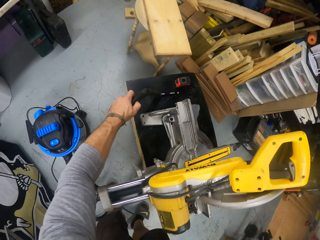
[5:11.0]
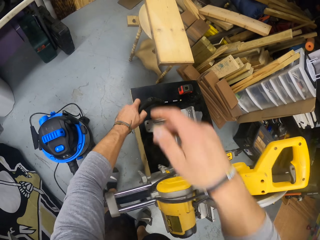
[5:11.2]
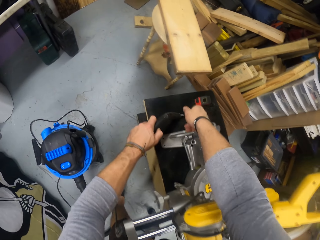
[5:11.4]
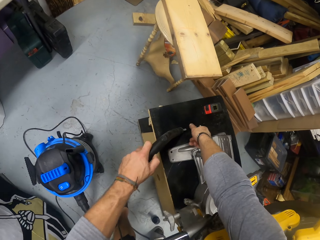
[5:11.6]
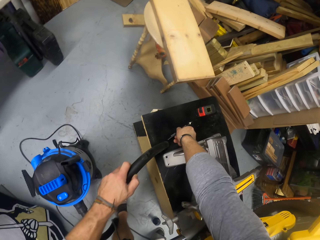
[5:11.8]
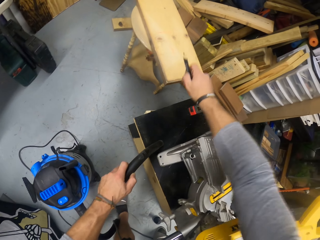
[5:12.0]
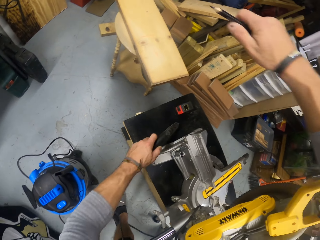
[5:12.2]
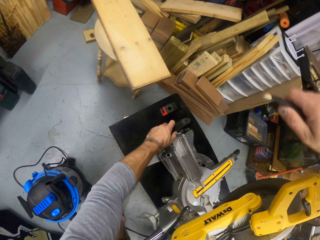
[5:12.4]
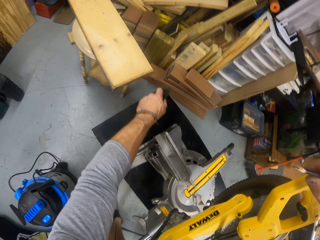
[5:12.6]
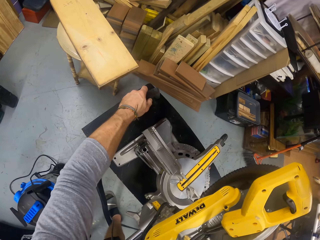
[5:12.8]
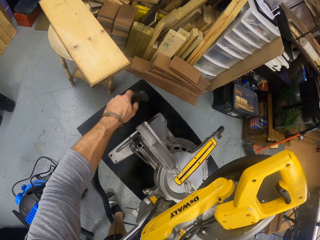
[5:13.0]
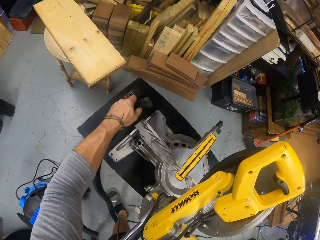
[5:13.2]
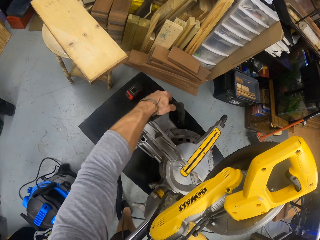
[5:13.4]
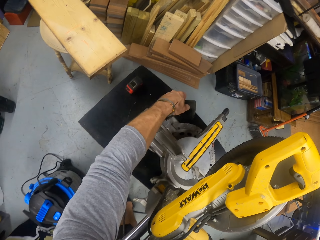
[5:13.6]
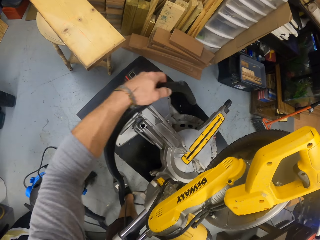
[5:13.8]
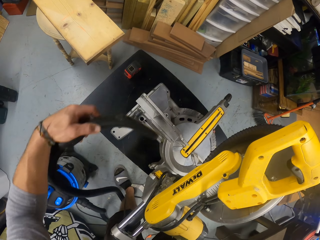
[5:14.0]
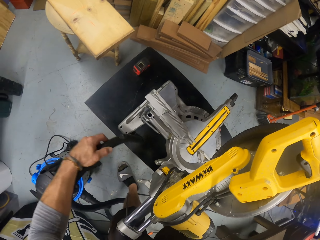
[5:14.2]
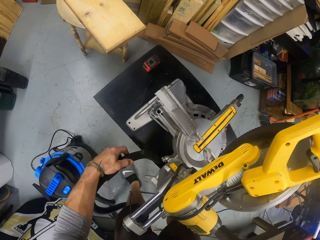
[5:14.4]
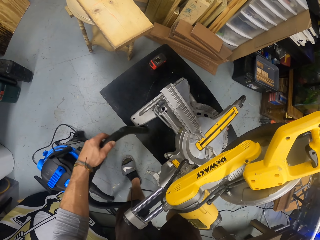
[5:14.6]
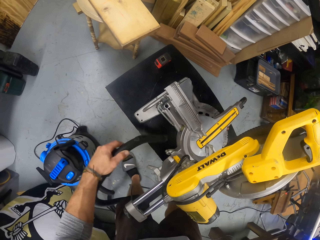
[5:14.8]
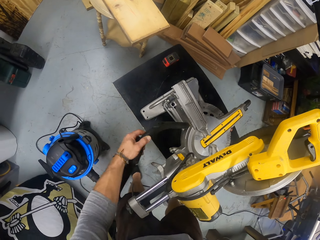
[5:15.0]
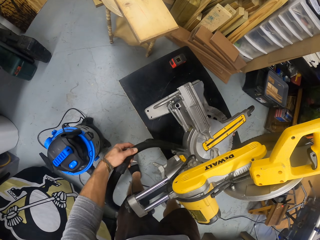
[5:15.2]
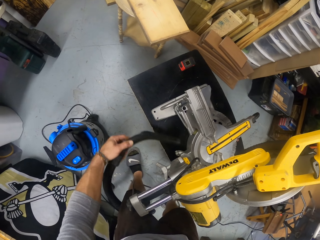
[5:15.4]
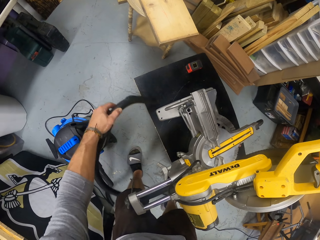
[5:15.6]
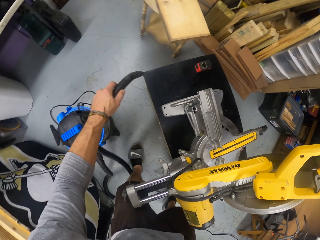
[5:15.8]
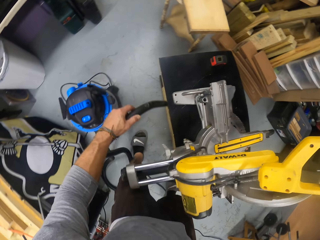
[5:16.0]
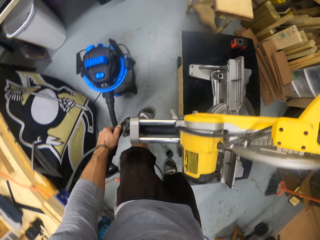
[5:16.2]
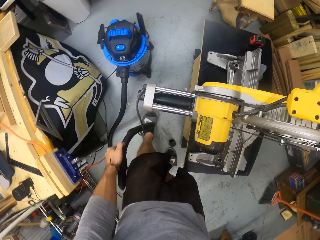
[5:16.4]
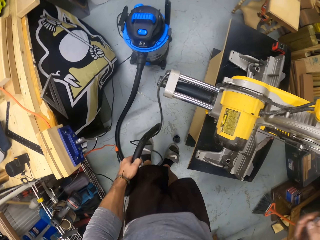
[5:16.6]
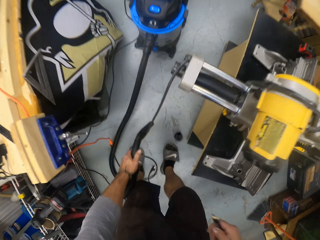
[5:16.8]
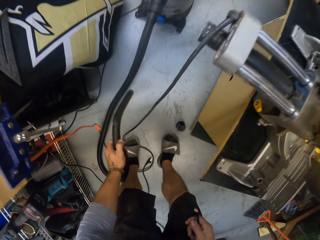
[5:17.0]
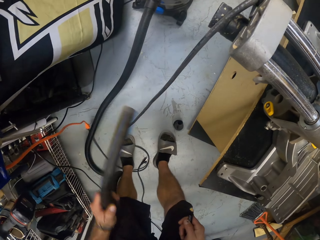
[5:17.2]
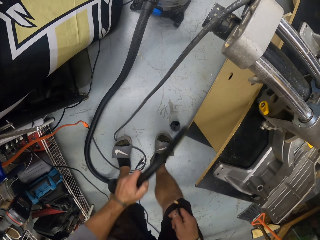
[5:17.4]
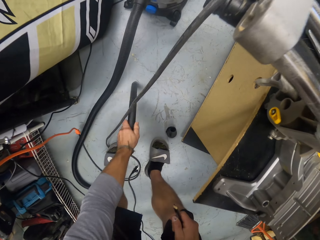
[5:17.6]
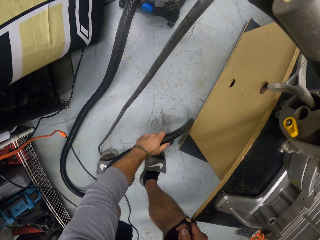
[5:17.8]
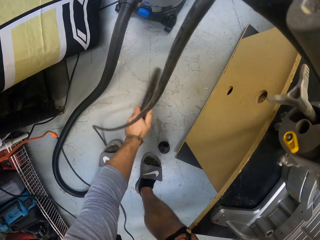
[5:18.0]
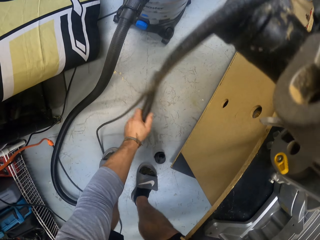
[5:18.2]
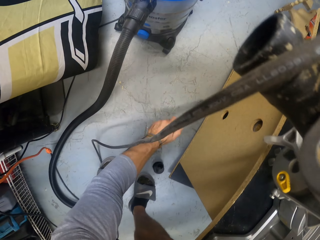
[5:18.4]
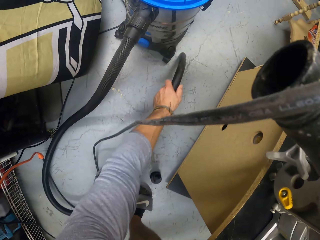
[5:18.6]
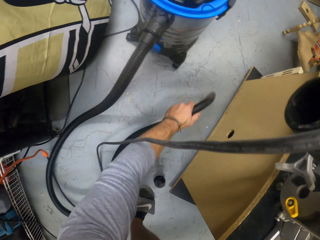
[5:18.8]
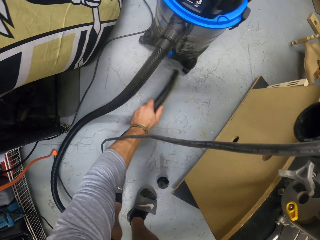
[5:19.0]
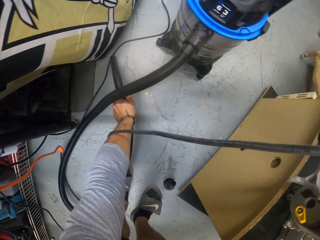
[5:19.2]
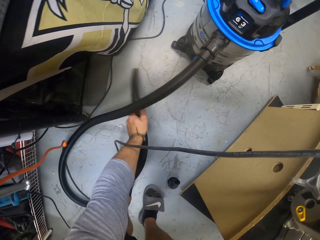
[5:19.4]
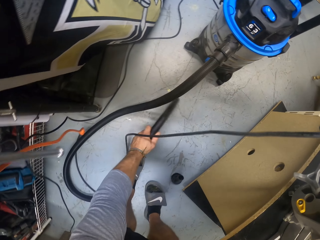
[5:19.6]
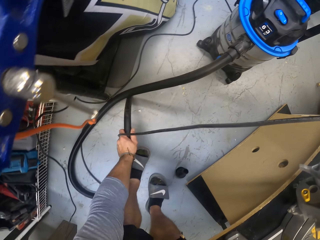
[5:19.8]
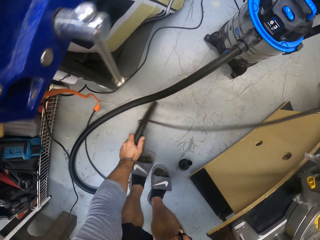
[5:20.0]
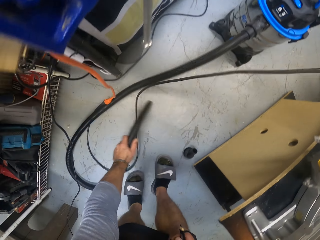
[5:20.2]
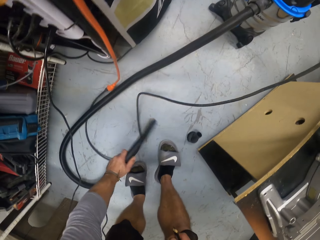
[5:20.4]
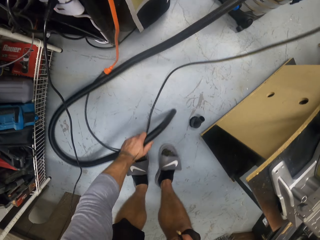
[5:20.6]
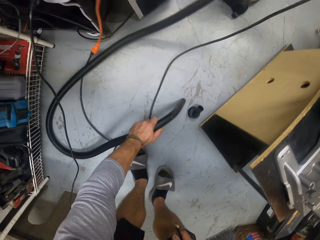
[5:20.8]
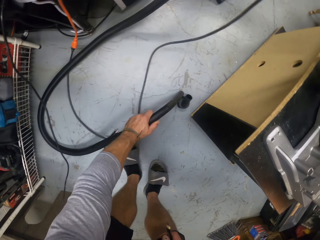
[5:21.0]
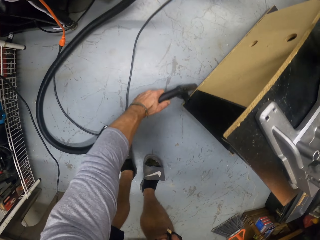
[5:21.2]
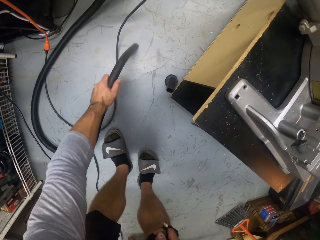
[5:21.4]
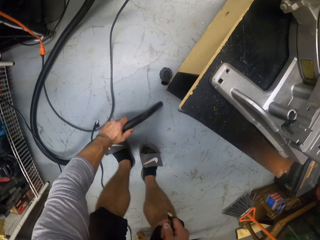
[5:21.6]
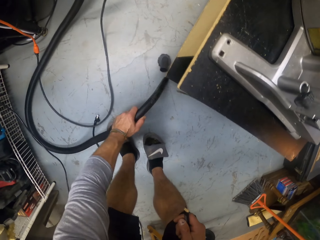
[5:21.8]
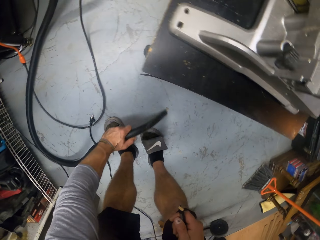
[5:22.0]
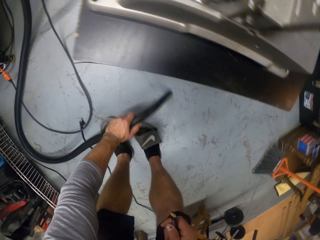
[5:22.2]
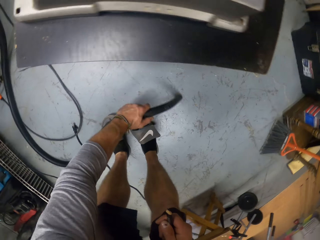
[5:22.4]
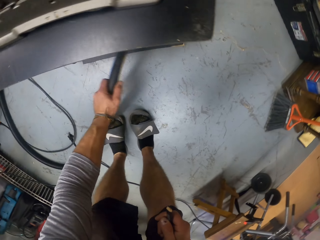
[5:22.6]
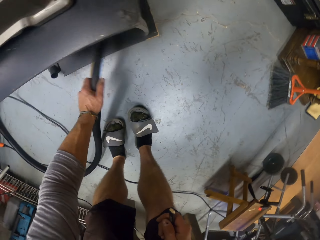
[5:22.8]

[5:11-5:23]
The camera wearer picks the pencil from the compound slide miter saw table with his right hand. He cleans the table with a vacuum cleaner. He vacuums the floor with the hose of the vacuum cleaner in his left hand.

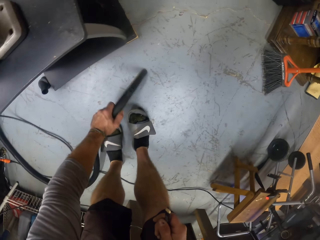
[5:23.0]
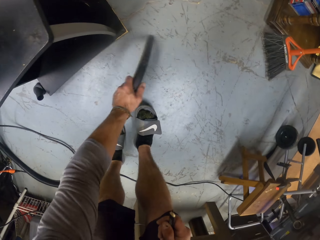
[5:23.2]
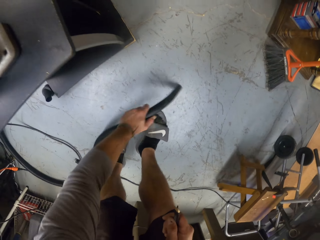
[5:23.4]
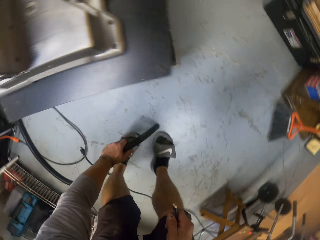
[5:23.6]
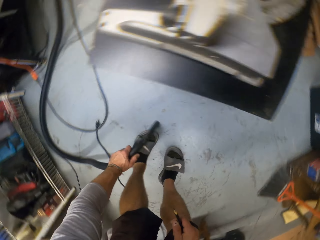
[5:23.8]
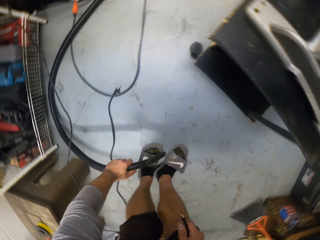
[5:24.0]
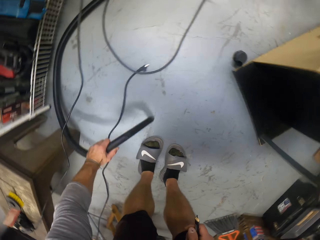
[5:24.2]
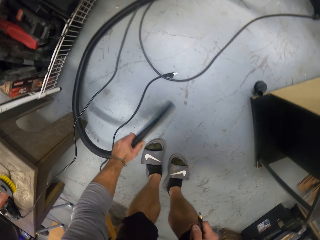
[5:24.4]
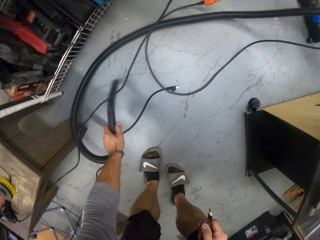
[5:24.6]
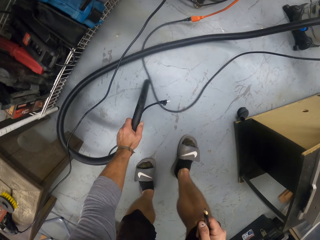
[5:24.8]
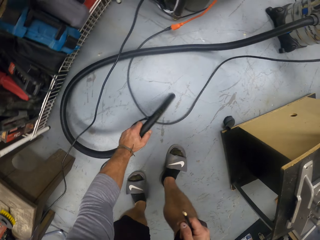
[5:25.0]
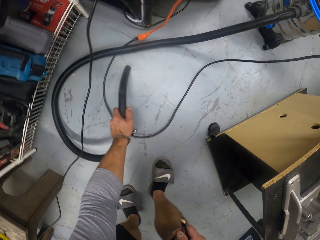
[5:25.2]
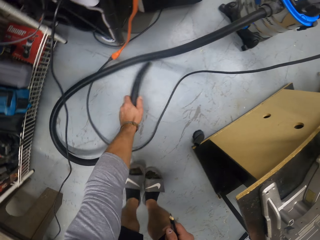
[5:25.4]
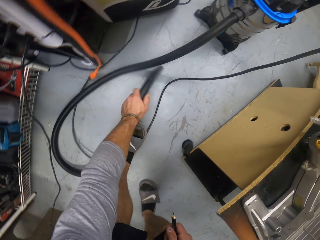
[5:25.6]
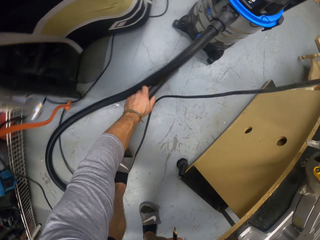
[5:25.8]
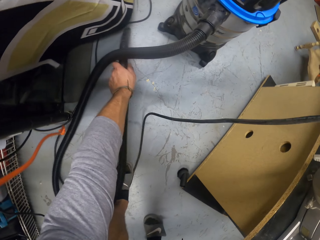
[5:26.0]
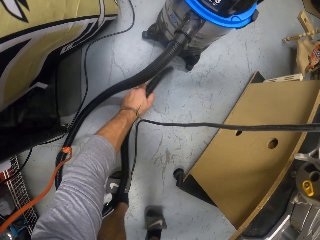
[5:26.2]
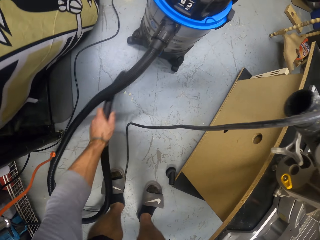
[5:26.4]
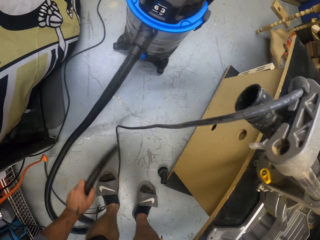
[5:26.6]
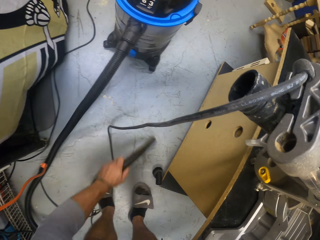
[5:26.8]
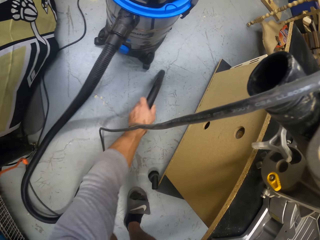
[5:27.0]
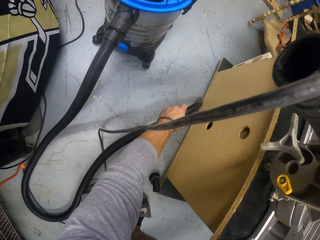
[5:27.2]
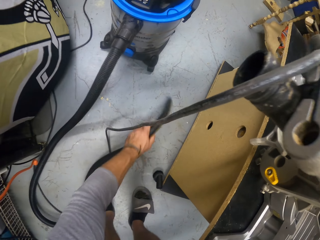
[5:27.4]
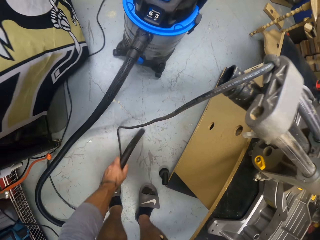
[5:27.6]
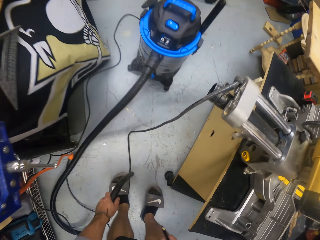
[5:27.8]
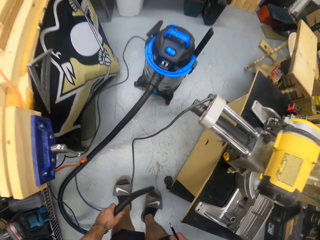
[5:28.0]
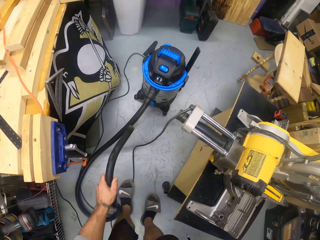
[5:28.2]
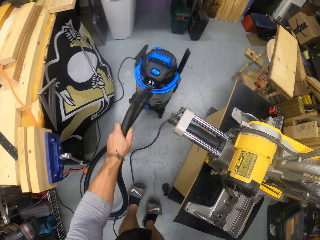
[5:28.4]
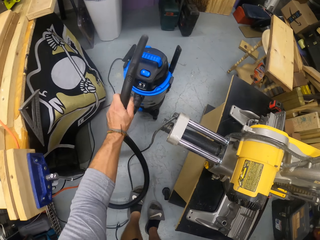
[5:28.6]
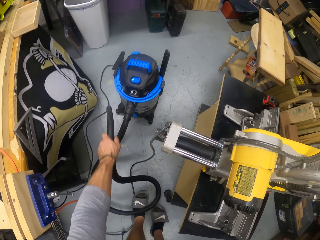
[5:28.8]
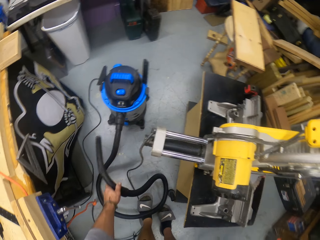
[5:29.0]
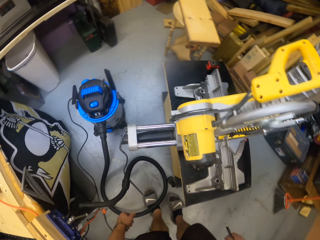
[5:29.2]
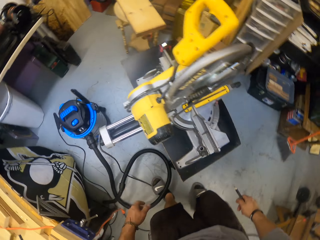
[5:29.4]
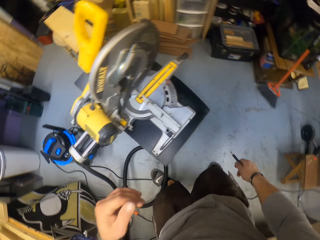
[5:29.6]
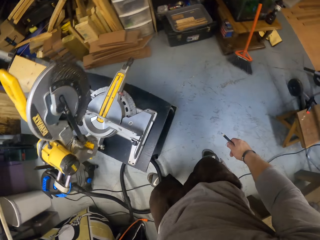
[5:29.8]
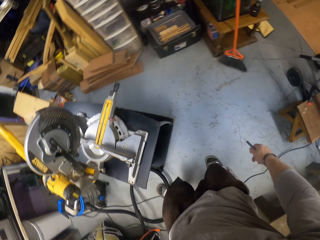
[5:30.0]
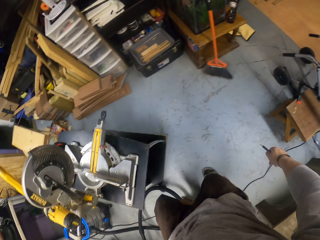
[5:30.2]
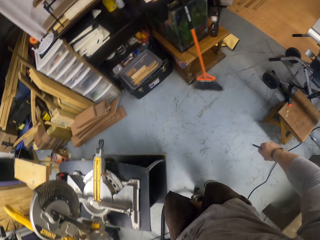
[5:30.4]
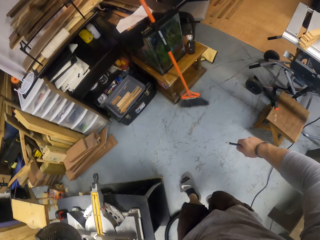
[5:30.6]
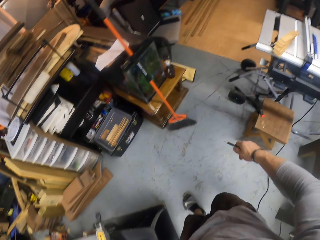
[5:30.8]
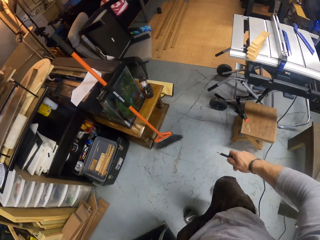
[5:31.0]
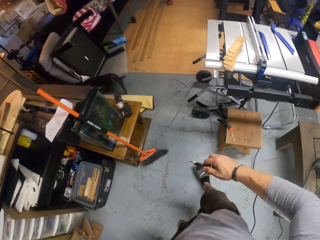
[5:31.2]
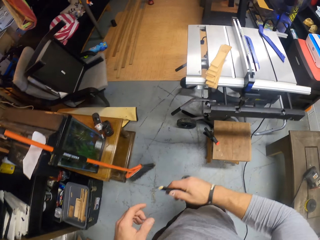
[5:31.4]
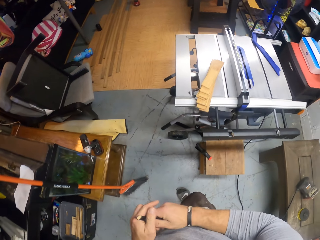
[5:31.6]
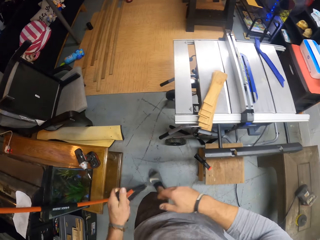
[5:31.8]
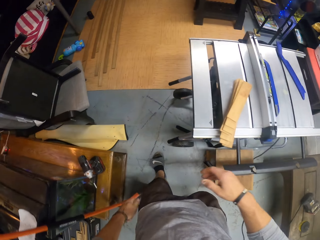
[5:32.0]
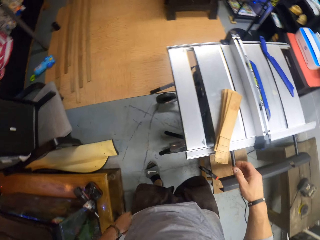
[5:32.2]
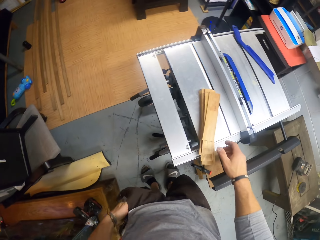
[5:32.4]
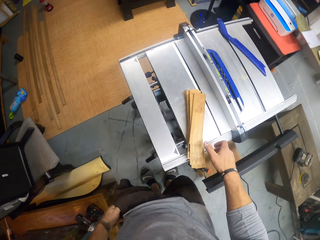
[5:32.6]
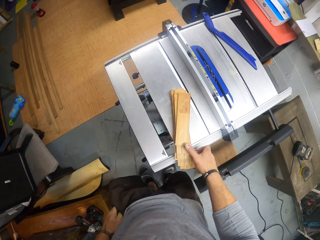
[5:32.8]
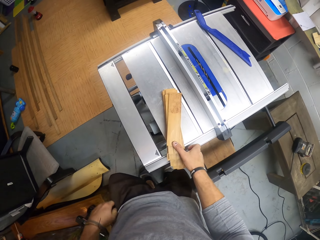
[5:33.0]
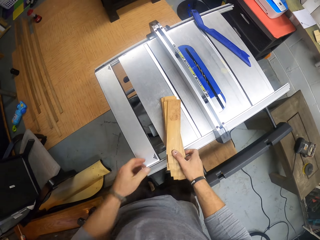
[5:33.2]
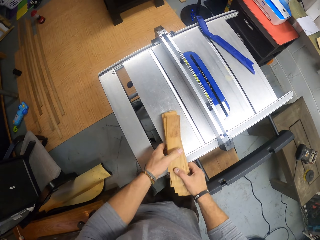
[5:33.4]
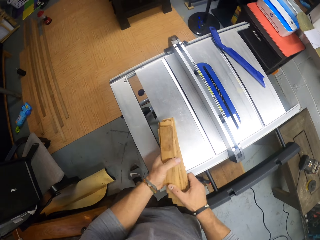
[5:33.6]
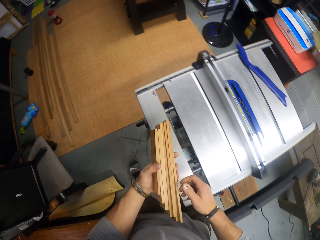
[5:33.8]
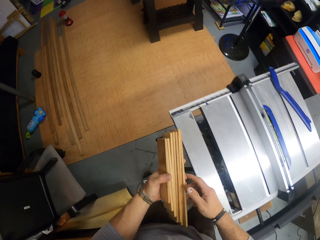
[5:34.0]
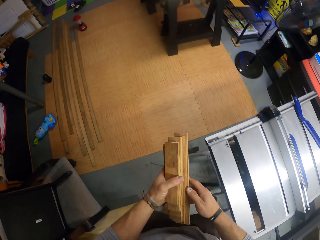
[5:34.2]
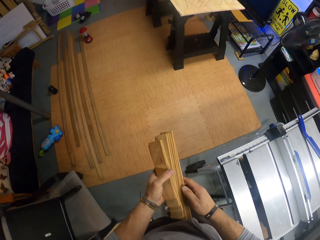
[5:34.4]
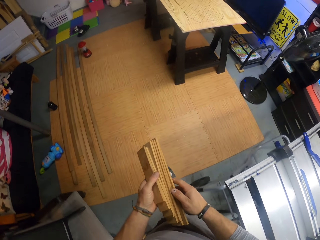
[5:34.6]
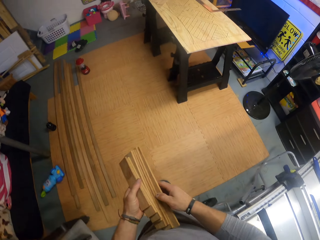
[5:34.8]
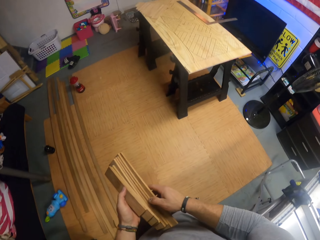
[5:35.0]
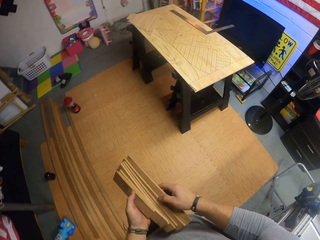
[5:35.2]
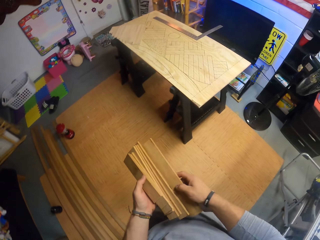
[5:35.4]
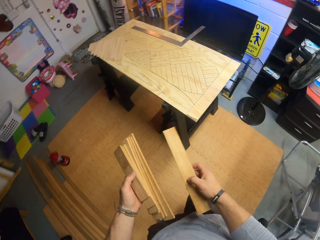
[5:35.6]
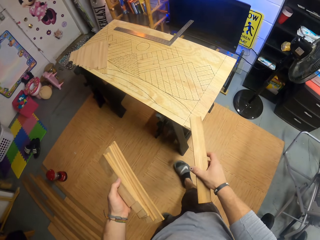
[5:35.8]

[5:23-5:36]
The camera wearer drops the vacuum cleaner hose in his left hand onto the floor. He touches his face with his left hand. He pauses. He passes the pencil to his left hand. He puts the pencil into his left back pocket with his left hand. He picks pieces of wood from a table saw with both hands. He holds the pieces of wood in his left hand.
